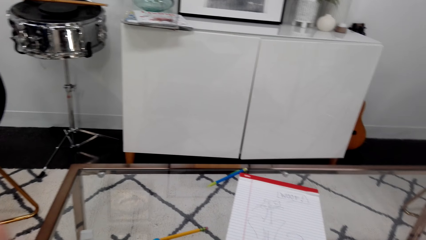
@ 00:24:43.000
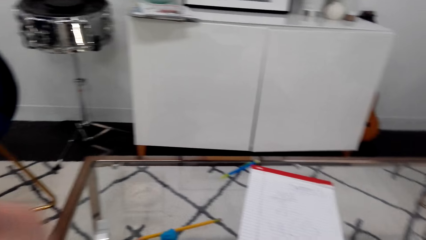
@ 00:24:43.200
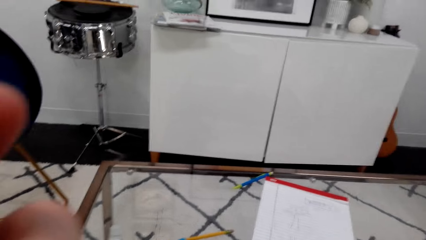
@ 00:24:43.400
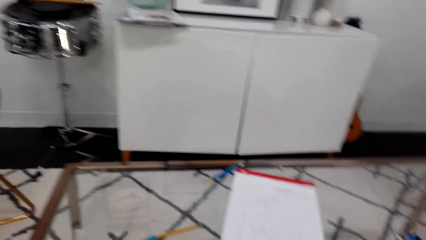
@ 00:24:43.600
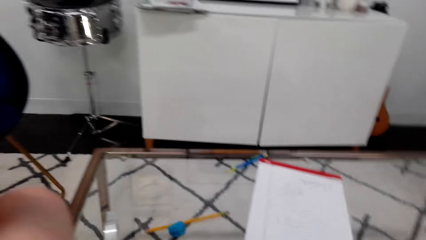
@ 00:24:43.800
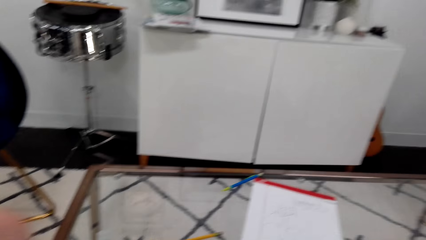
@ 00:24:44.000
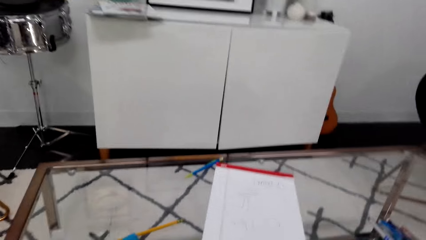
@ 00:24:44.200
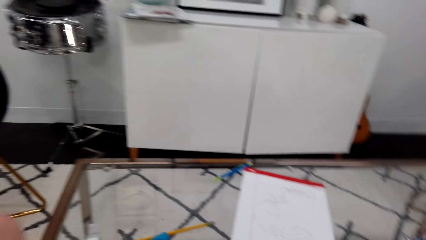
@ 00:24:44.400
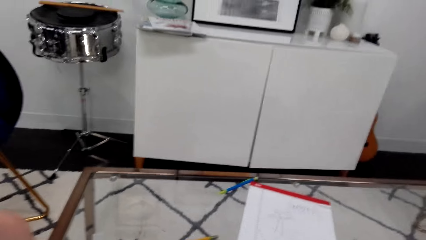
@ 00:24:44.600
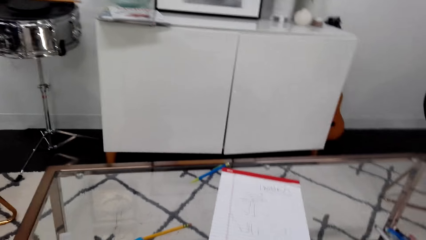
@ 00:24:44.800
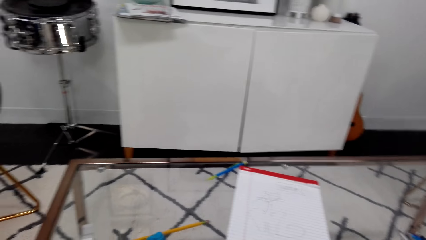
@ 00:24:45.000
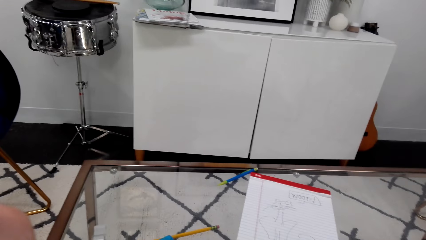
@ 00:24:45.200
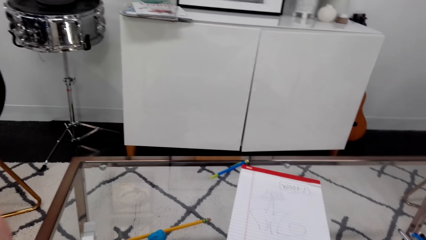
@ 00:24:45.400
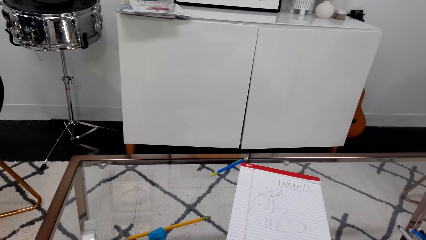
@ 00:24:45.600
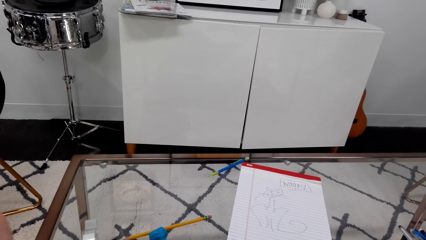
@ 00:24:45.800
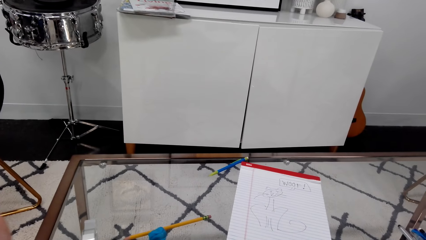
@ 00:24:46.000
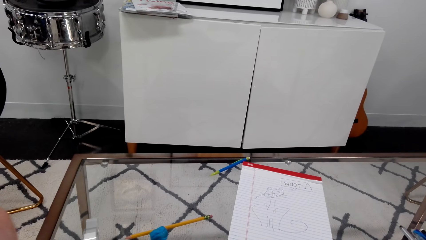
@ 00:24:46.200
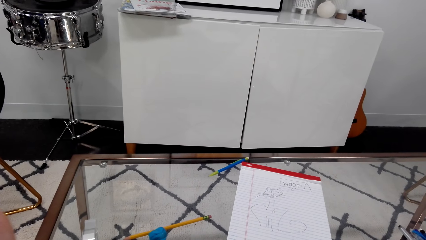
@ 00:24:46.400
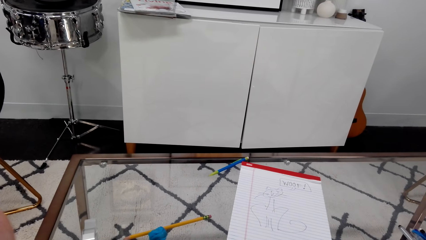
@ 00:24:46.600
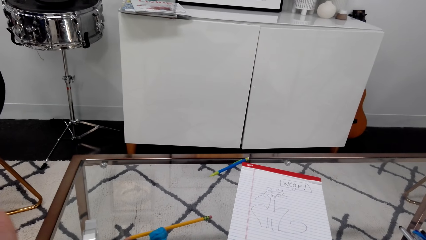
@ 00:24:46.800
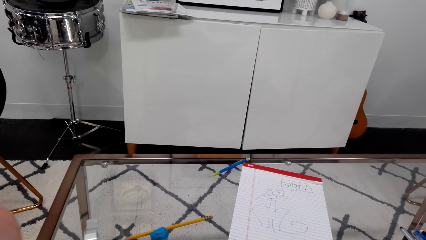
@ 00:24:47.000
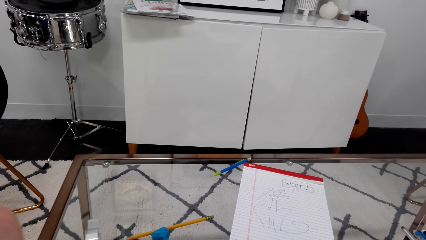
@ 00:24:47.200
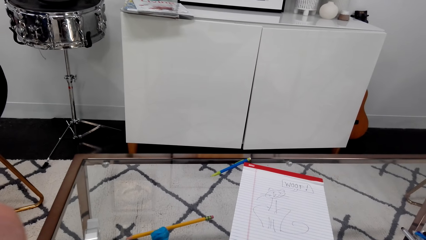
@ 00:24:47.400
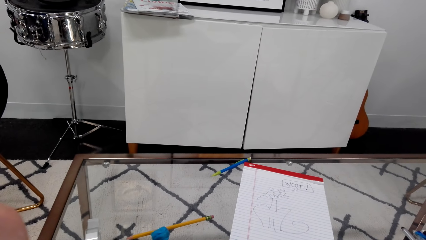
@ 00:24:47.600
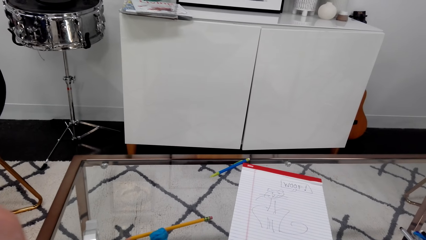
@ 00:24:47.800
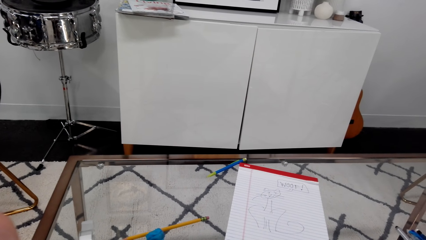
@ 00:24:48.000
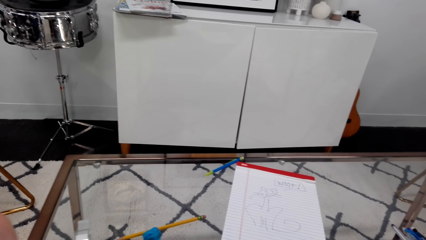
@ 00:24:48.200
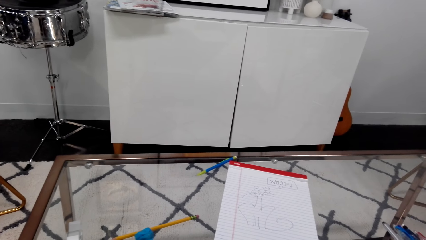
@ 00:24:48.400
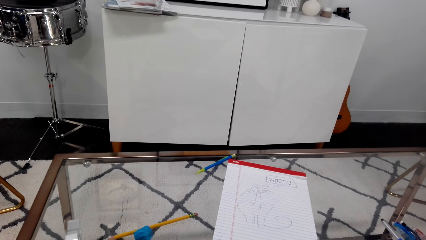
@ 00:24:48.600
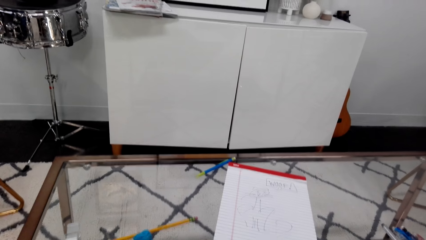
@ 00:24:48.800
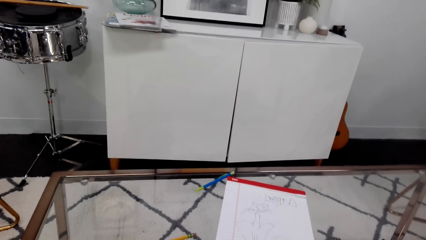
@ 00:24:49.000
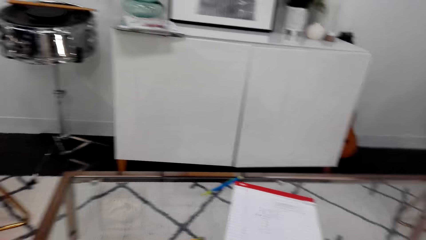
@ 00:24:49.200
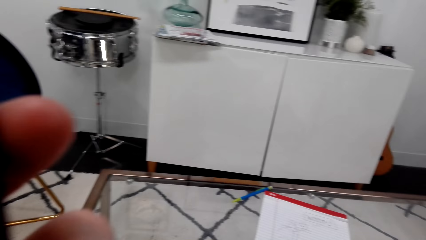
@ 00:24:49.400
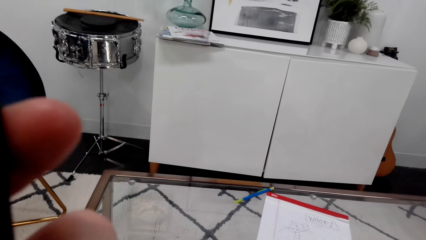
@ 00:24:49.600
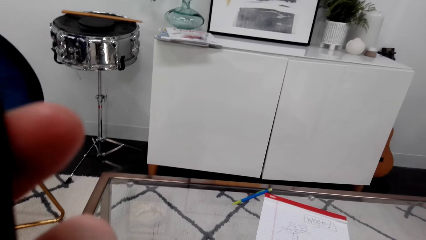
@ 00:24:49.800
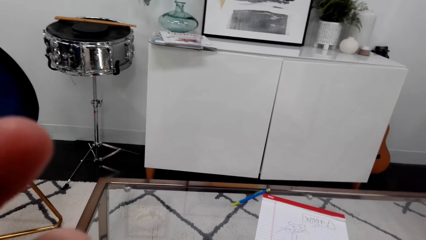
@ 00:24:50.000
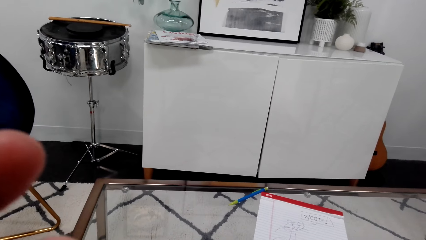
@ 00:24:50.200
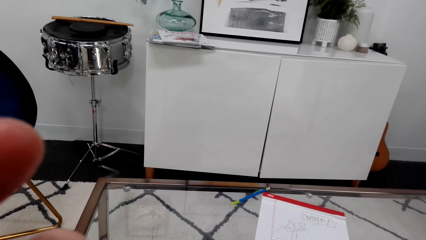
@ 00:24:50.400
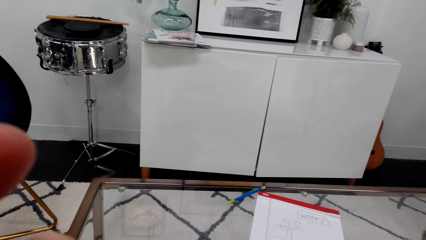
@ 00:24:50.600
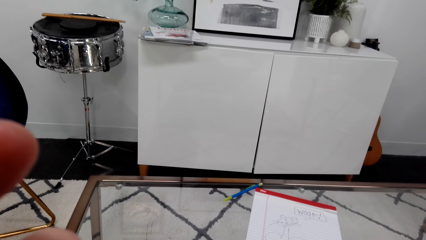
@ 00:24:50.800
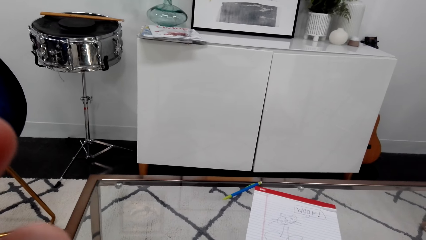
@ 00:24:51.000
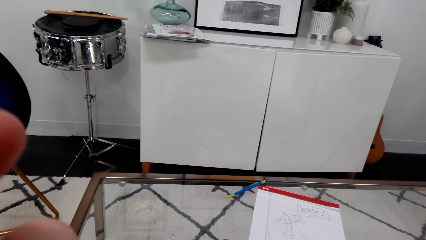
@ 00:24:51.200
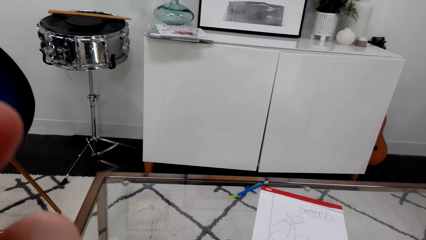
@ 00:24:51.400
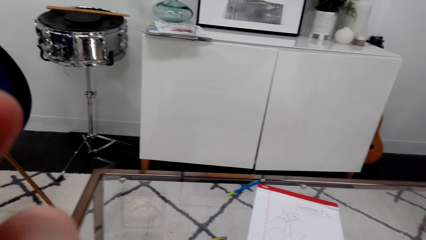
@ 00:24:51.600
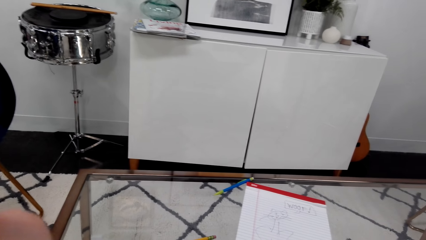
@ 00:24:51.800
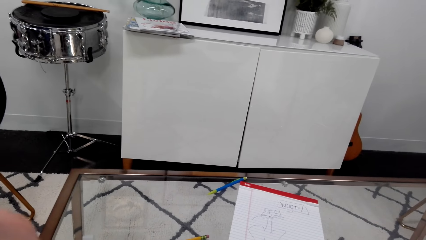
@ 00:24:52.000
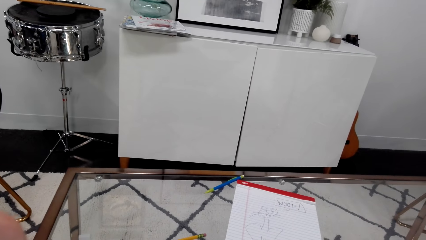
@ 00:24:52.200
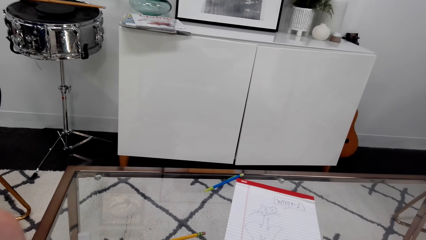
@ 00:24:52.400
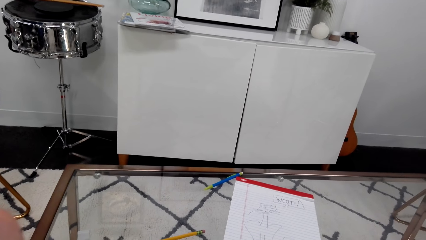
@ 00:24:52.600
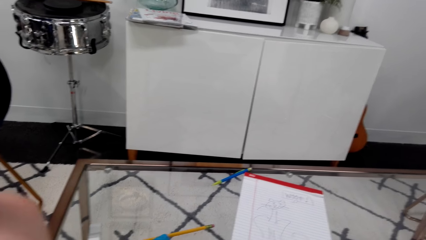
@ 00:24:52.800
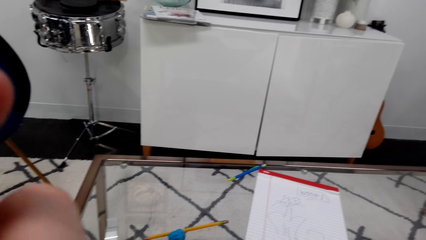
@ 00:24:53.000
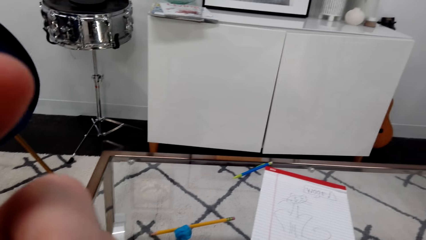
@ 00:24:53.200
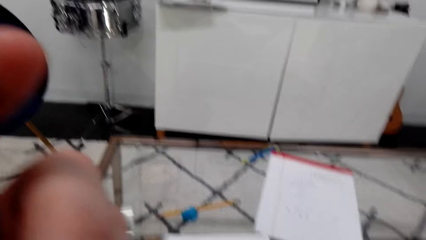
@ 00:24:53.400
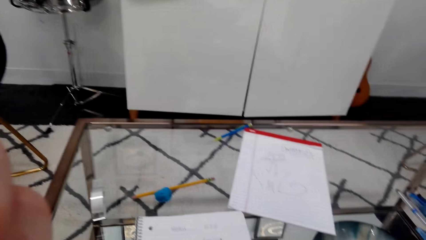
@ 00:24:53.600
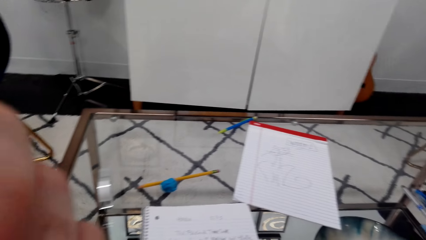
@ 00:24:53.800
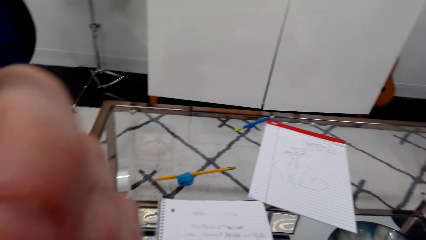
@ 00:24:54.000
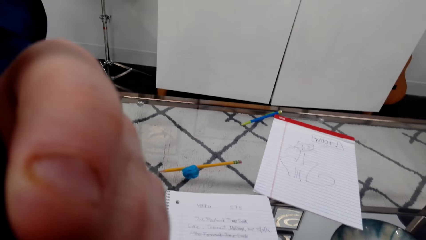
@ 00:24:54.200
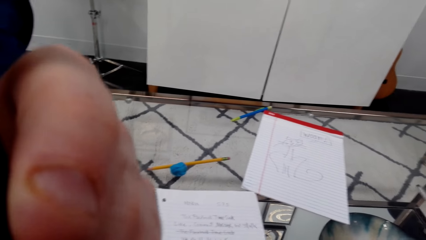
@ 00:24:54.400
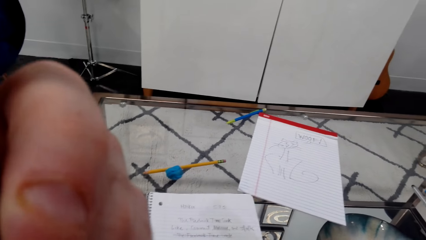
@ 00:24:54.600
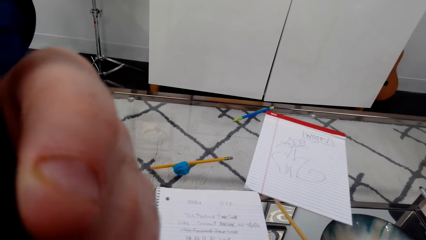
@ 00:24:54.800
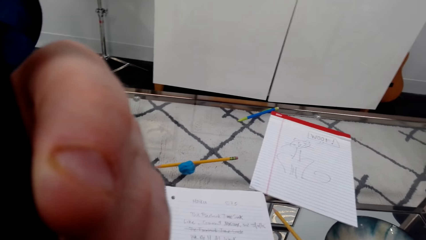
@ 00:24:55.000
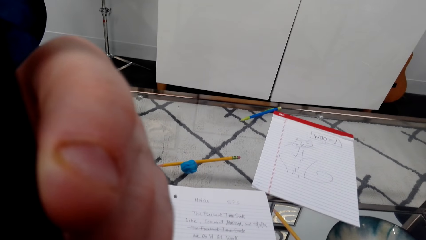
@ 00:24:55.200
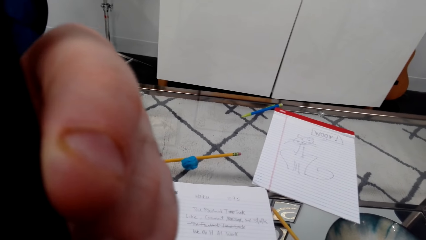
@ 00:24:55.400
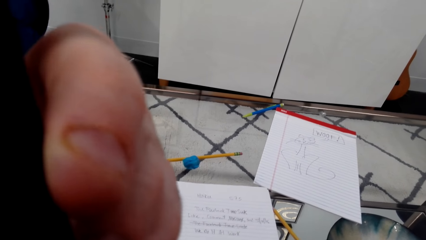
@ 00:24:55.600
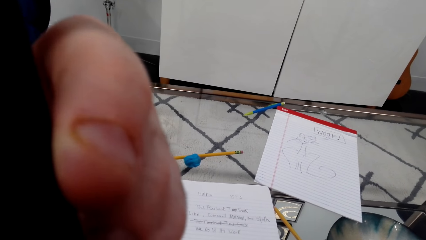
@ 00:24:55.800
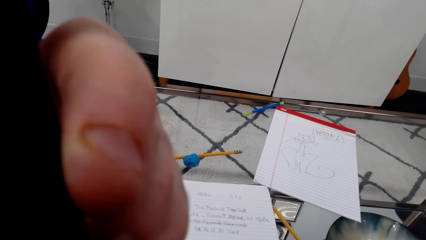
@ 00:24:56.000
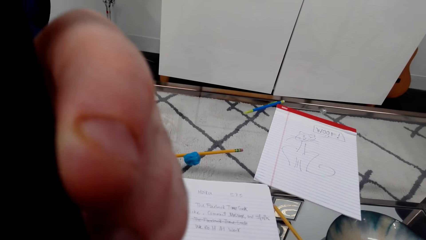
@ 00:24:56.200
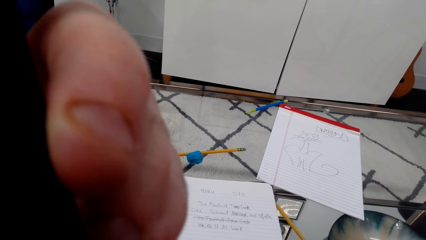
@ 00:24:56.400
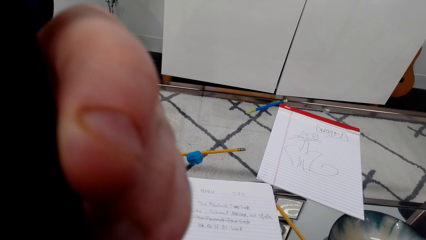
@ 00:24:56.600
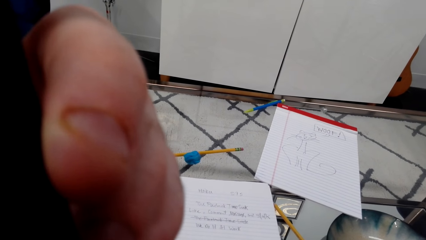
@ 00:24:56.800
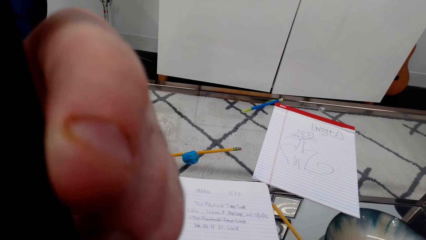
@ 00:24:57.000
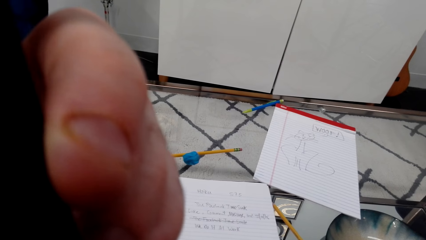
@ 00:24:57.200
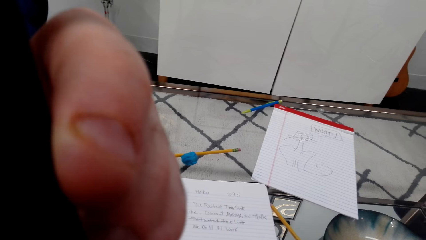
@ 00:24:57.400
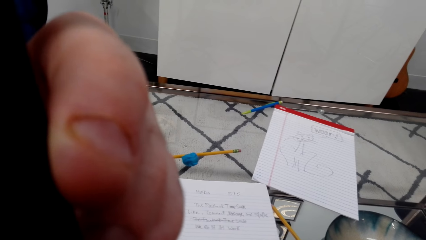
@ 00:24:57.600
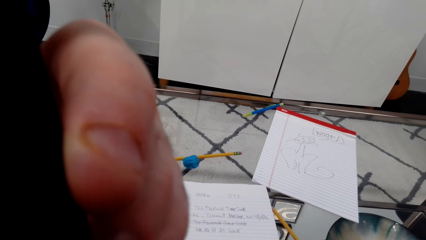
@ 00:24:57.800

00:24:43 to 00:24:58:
The camera wearer looks at the table. They look around. They look at the hand.
